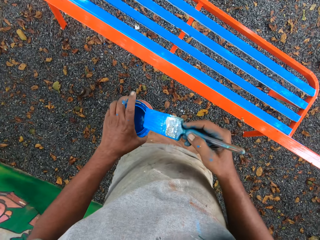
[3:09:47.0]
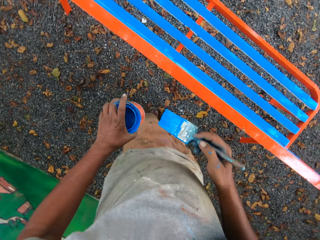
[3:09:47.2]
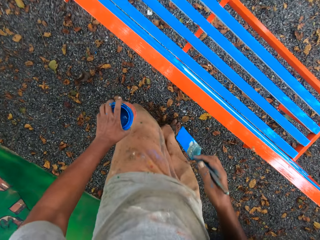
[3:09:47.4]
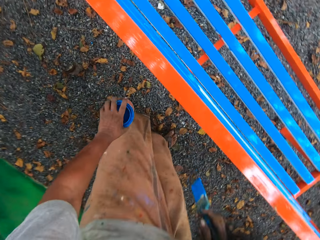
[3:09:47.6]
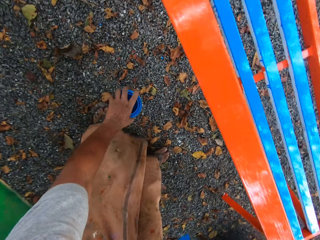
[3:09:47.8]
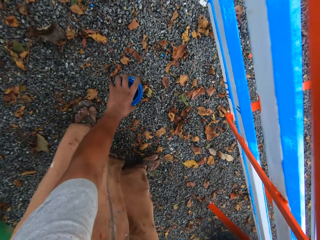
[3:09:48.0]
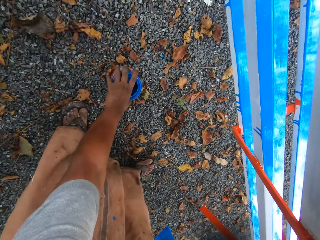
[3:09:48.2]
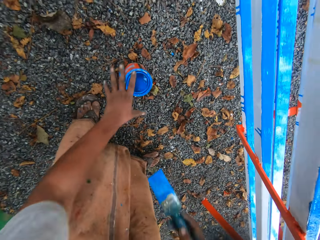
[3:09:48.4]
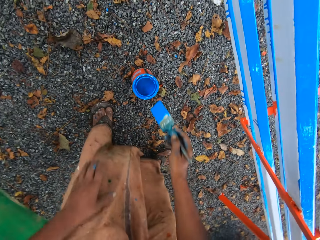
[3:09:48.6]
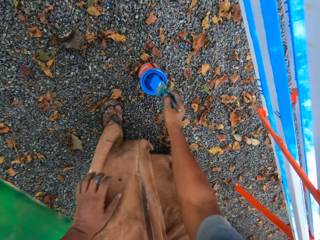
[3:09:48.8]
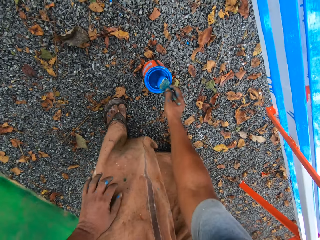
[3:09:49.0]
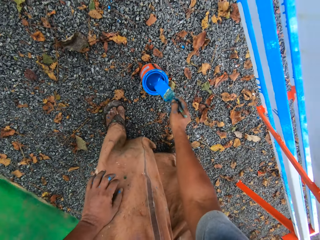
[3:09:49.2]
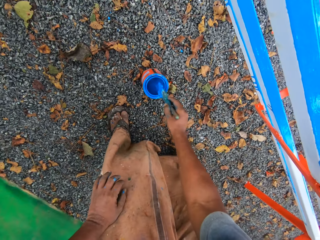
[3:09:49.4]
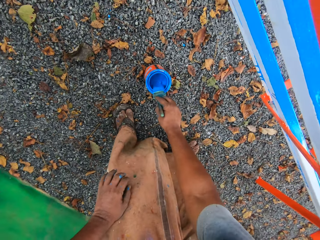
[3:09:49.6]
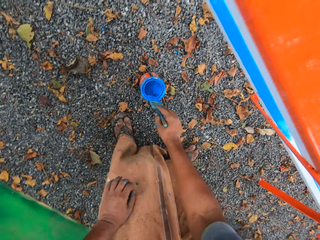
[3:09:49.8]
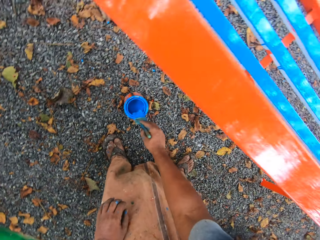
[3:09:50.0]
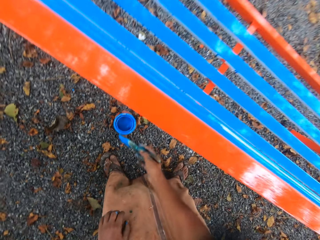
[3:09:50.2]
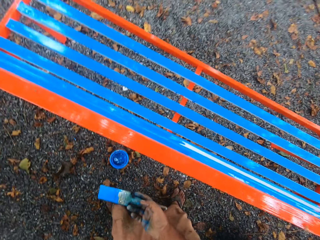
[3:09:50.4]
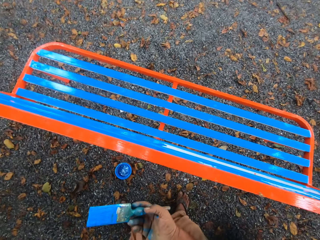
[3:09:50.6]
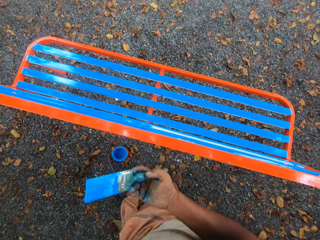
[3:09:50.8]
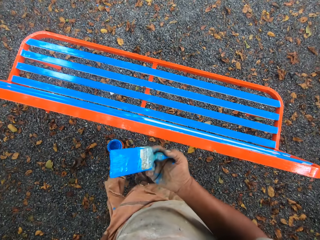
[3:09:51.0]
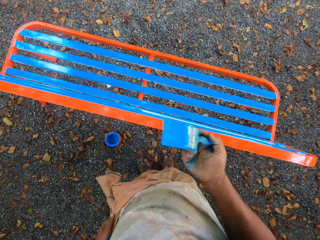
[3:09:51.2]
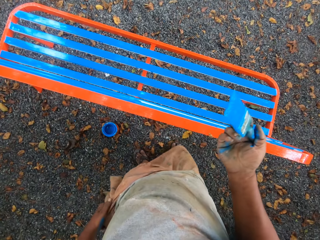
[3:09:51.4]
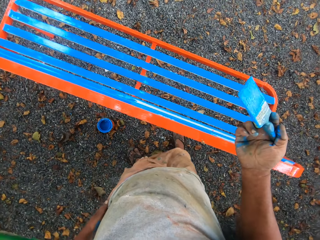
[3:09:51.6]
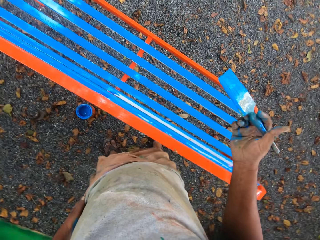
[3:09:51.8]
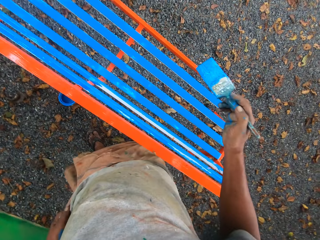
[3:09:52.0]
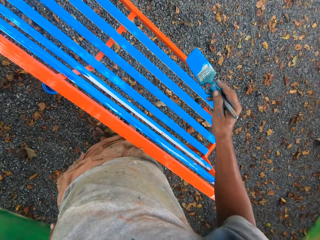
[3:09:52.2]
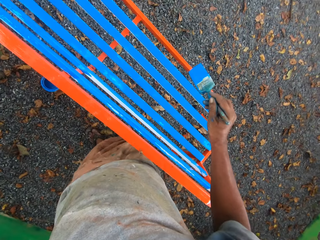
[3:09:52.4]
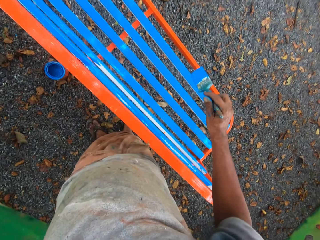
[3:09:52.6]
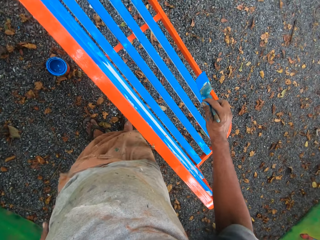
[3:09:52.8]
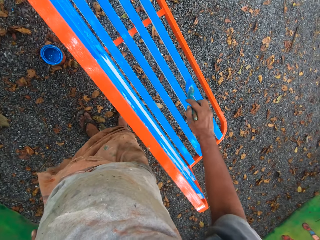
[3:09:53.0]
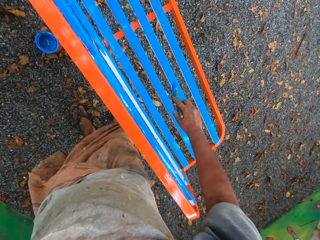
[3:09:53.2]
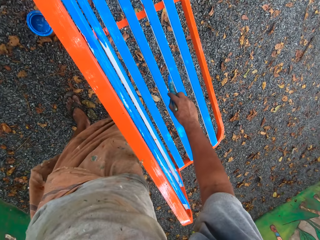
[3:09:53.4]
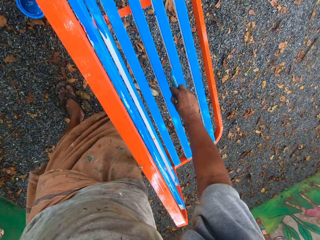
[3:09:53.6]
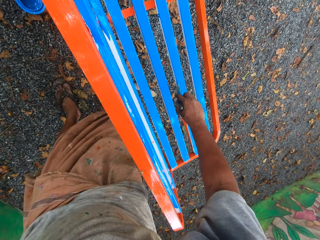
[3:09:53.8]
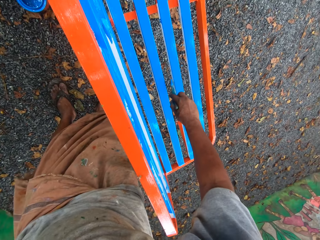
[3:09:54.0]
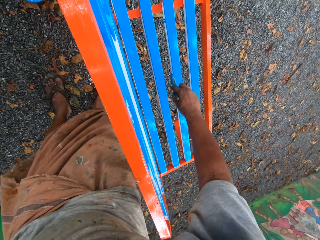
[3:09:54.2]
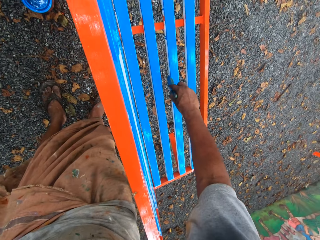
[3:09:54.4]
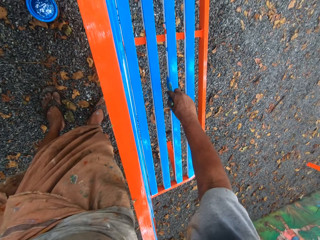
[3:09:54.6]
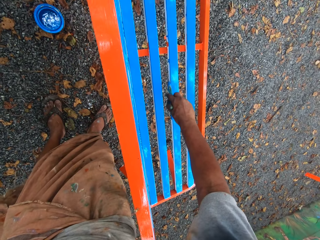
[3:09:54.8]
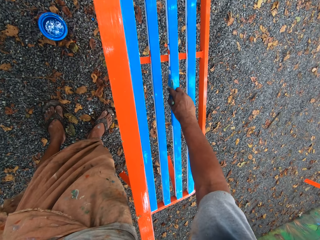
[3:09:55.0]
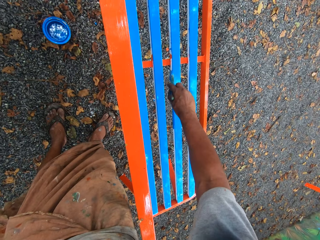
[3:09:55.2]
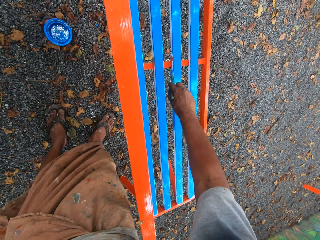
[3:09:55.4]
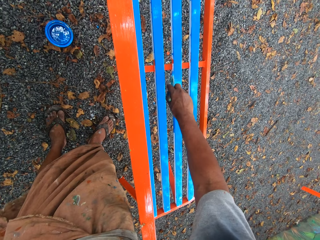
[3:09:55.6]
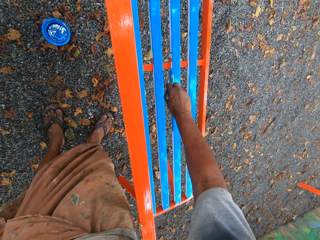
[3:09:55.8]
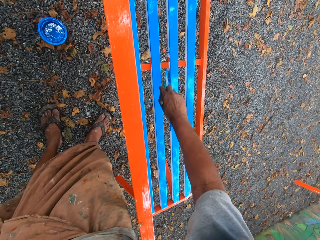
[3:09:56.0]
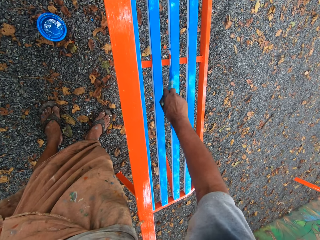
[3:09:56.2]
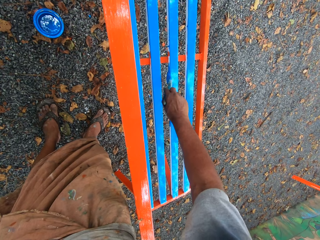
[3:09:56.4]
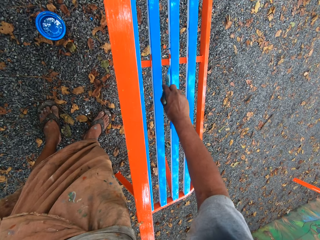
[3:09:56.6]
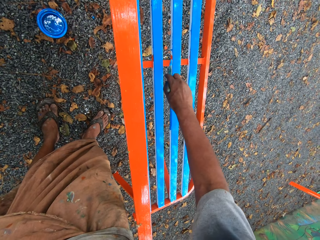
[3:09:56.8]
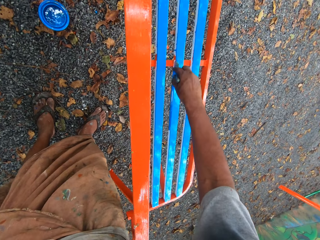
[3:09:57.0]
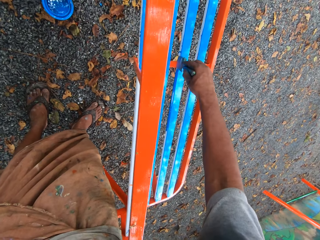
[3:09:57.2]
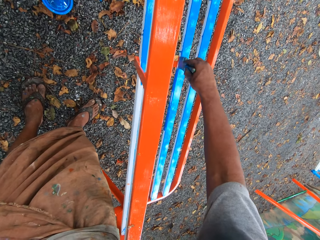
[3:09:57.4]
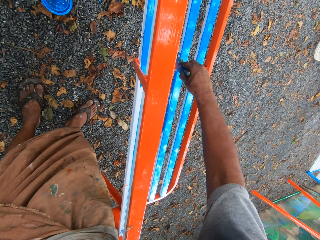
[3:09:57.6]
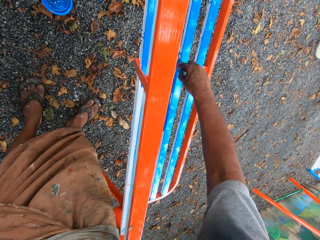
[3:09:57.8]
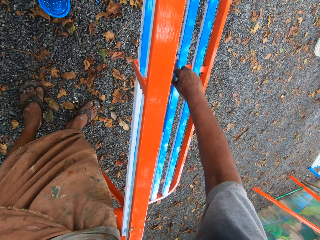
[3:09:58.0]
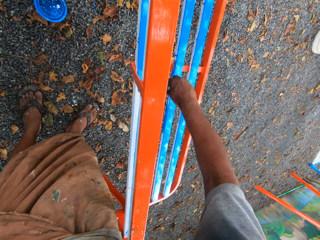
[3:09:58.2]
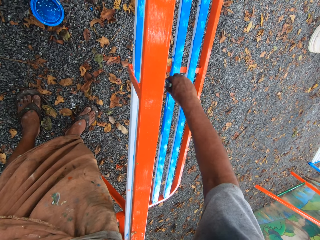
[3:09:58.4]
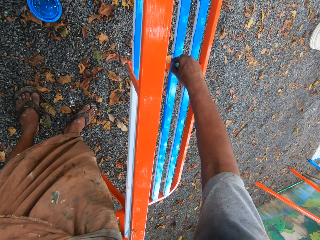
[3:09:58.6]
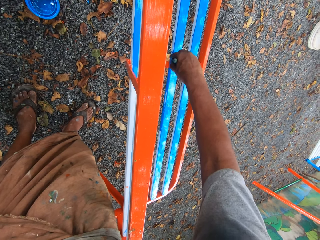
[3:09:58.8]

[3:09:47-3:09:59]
The camera wearer drops the container of paint in his left hand on the floor. He dips the paint brush in his right hand into the container of paint on the floor. He cleans the paint brush with the mouth of the paint container. He adjusts his position along the chair or metal bench. He paints the chair with the paintbrush in his right hand.

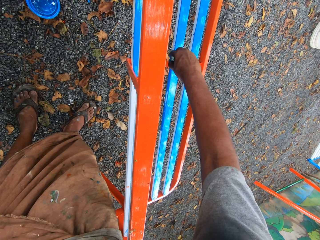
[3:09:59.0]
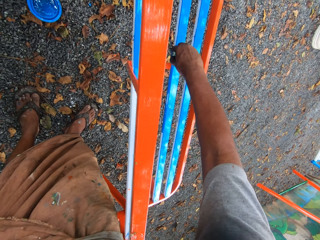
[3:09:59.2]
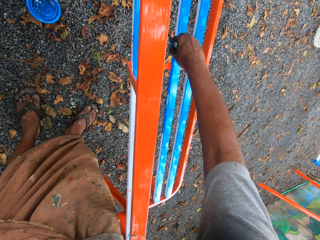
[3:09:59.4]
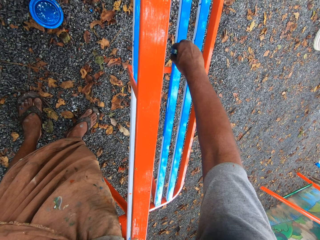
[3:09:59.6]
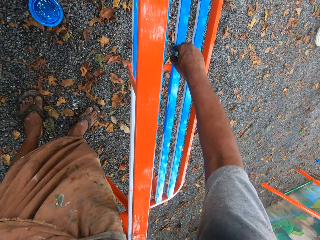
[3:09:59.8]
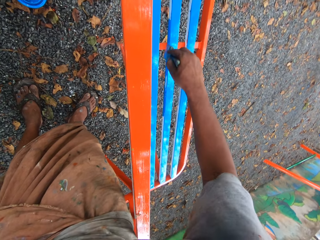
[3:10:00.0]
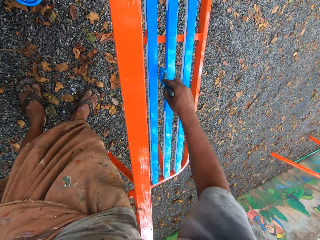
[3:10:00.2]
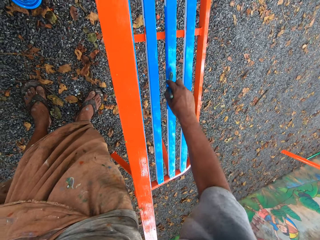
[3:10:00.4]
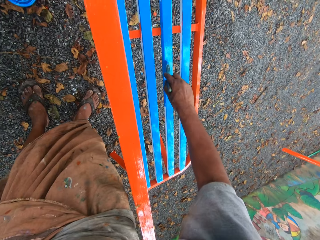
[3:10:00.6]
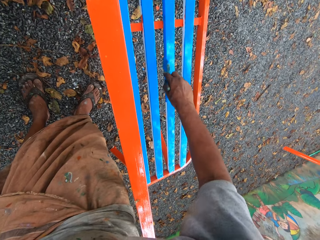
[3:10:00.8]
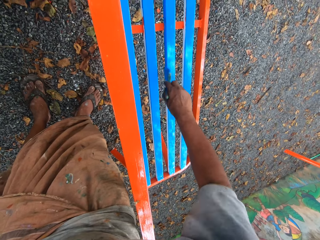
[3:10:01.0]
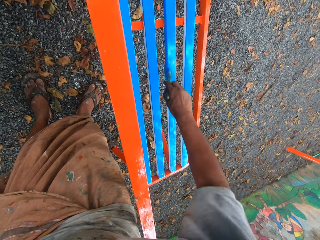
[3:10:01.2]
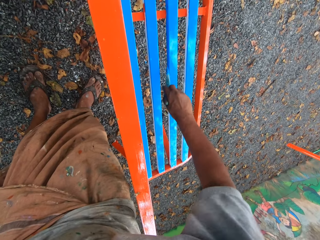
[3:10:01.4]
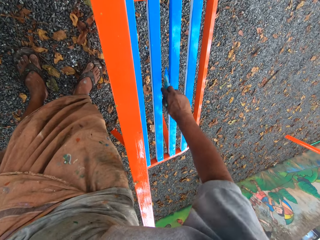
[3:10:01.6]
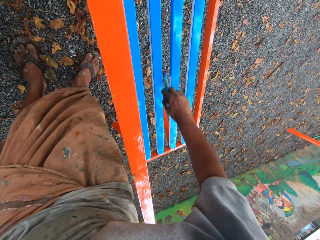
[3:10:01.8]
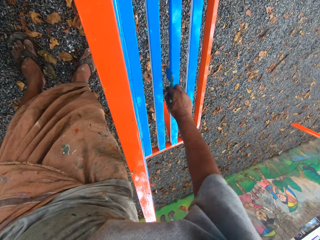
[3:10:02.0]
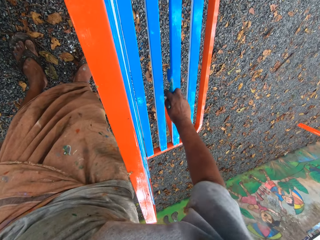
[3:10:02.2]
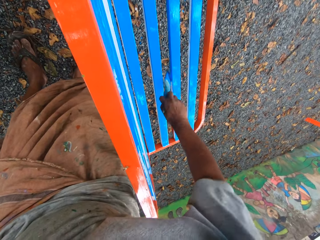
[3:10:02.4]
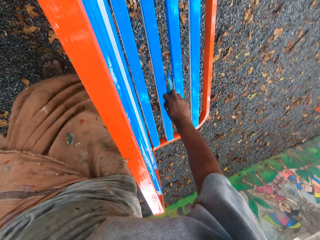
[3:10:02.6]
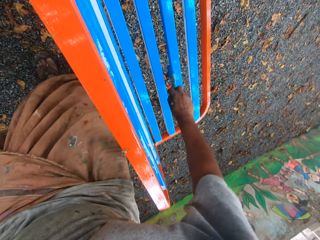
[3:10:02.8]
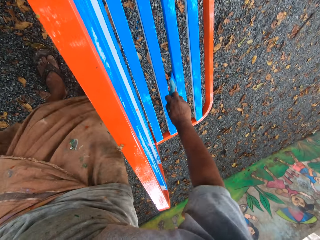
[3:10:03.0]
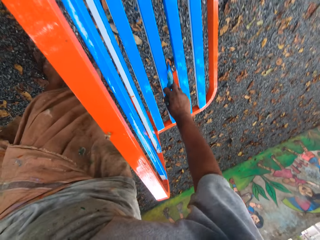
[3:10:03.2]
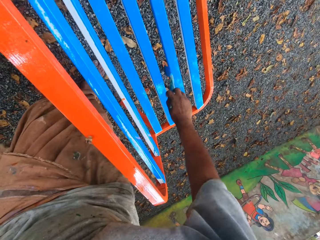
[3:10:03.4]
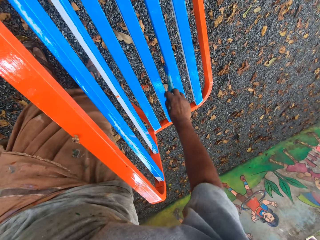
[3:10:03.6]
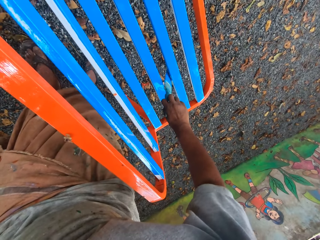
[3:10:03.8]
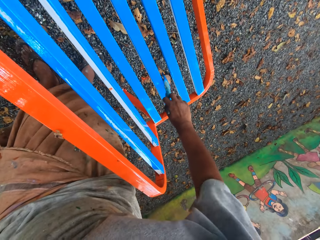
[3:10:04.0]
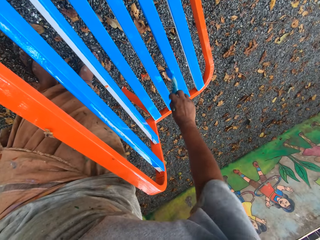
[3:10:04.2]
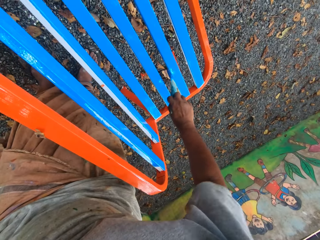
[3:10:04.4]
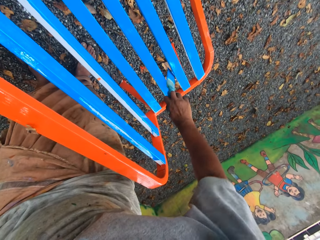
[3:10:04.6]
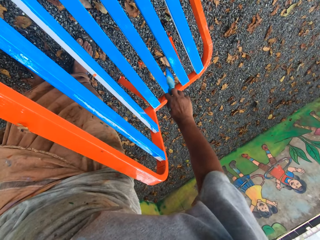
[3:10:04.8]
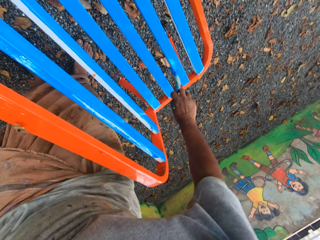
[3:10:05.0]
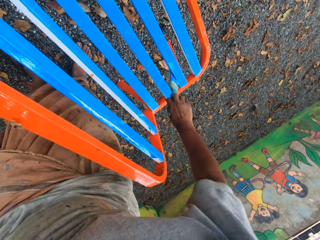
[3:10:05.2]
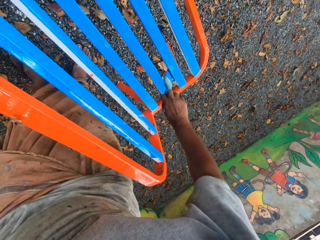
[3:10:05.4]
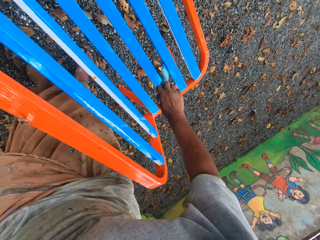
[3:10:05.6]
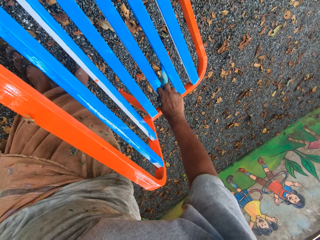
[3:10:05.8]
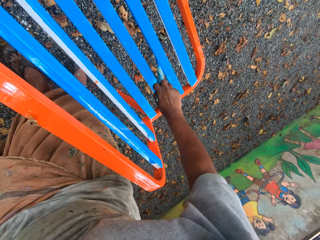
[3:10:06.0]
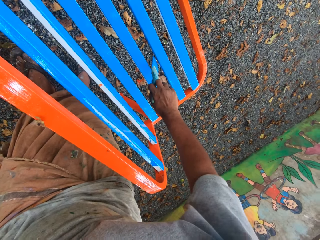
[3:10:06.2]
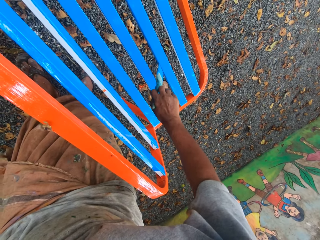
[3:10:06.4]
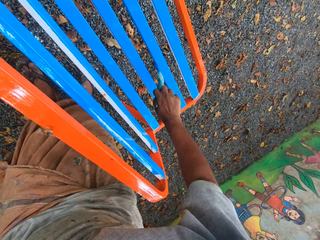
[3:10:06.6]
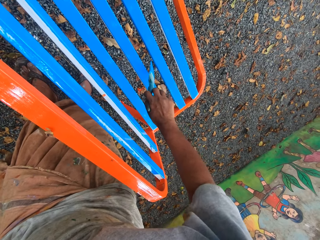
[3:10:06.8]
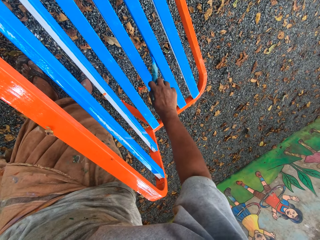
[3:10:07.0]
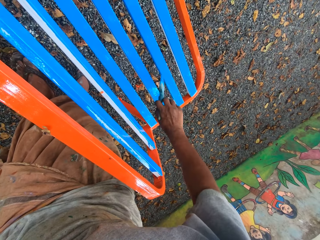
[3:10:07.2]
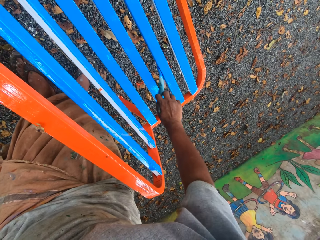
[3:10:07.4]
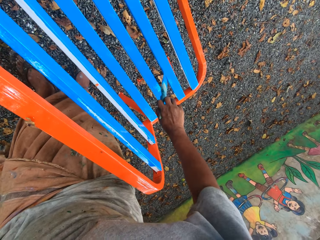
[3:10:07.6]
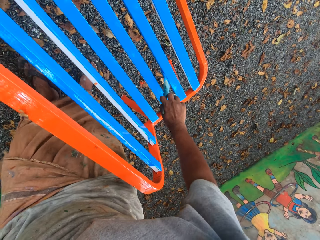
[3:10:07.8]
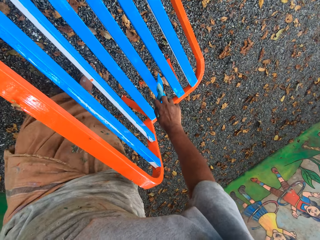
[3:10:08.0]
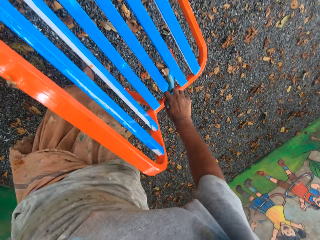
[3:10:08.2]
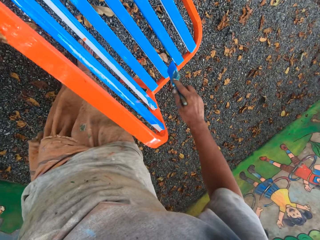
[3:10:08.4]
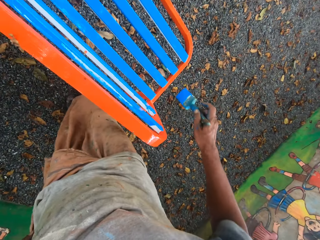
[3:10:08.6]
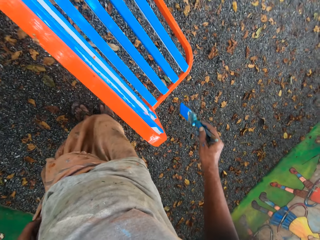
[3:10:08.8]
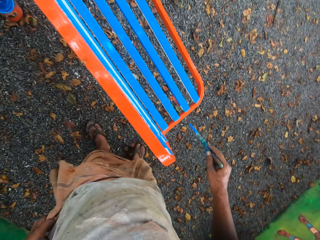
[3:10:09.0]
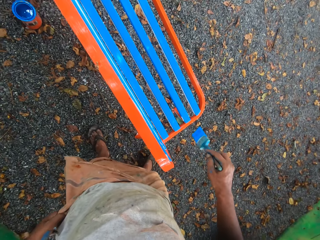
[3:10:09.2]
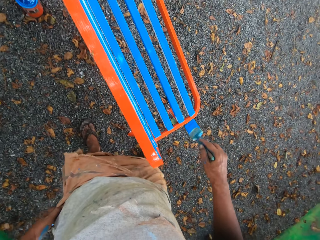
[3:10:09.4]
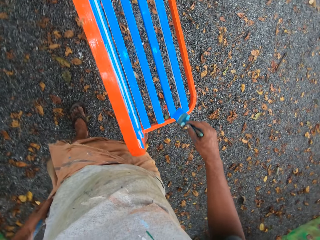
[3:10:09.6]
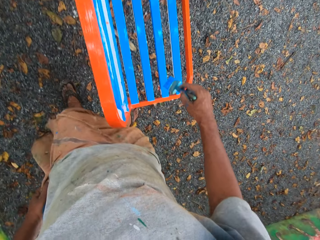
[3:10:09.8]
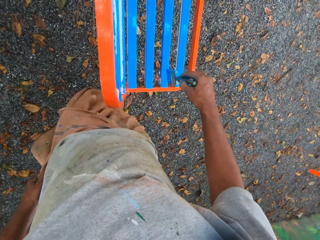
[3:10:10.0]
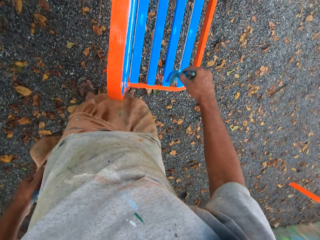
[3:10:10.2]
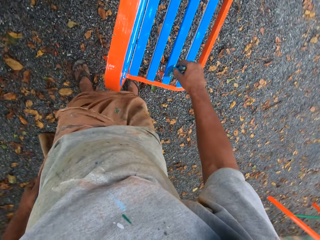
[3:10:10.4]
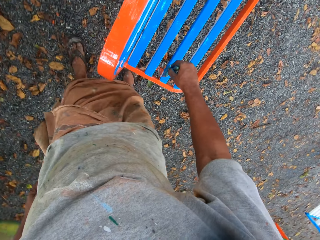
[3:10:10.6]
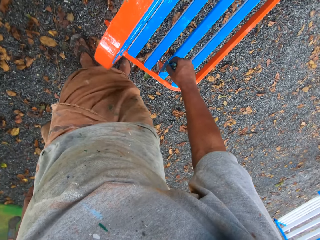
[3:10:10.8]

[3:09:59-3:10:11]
The camera wearer adjusts his position along the metal bench.
